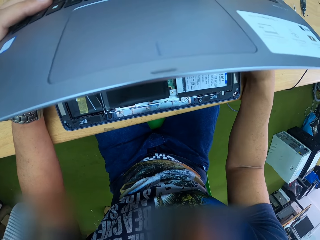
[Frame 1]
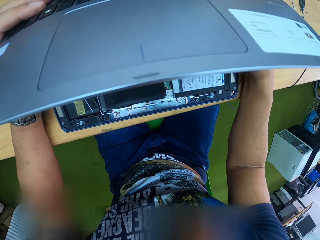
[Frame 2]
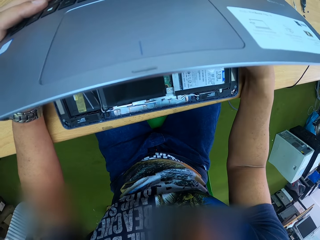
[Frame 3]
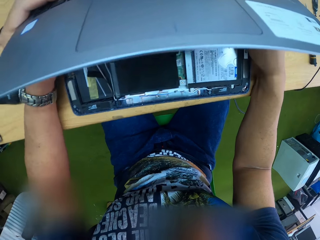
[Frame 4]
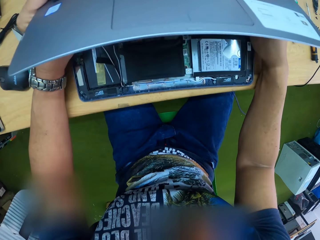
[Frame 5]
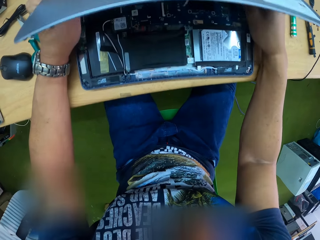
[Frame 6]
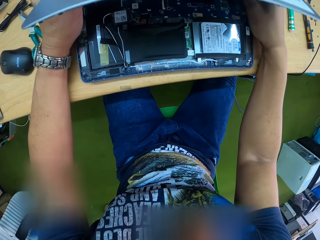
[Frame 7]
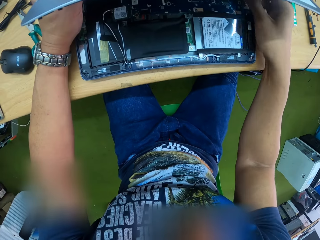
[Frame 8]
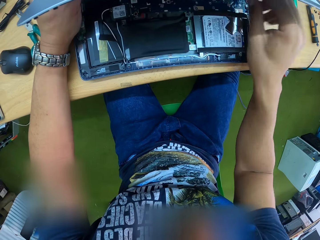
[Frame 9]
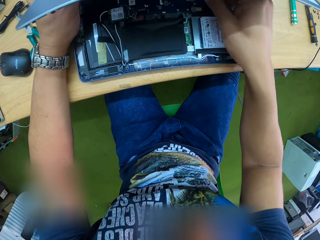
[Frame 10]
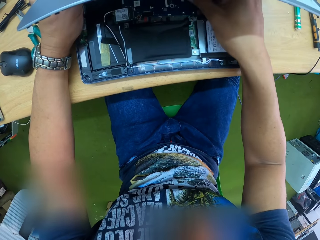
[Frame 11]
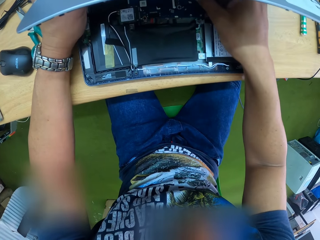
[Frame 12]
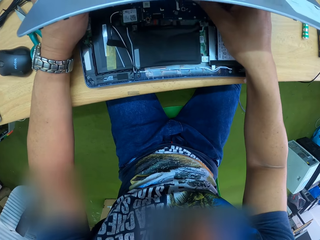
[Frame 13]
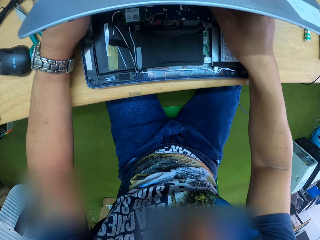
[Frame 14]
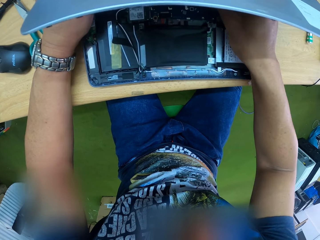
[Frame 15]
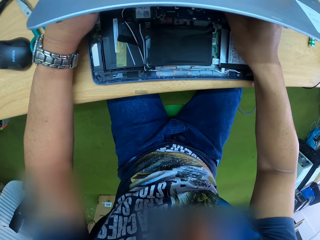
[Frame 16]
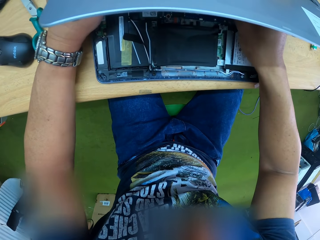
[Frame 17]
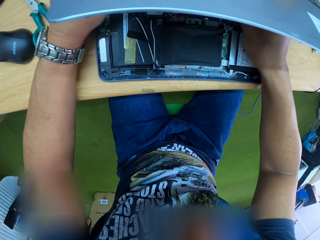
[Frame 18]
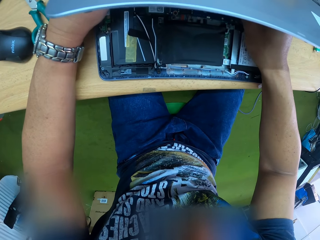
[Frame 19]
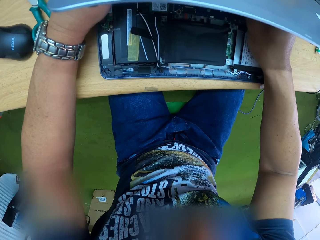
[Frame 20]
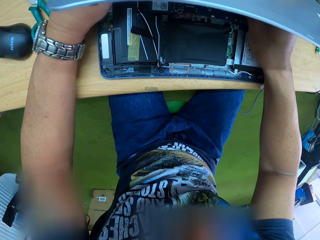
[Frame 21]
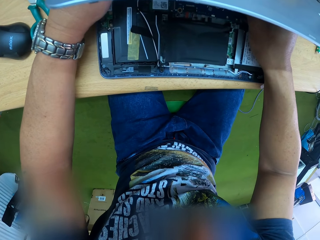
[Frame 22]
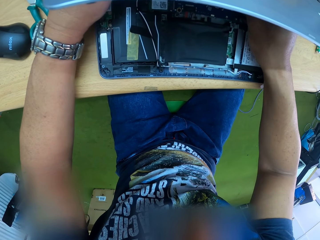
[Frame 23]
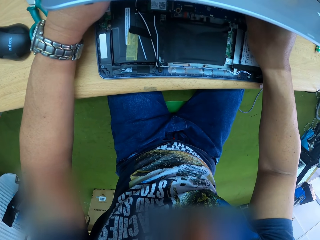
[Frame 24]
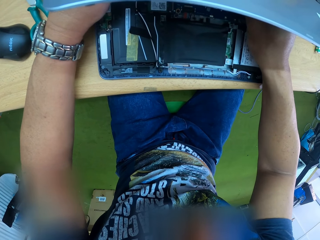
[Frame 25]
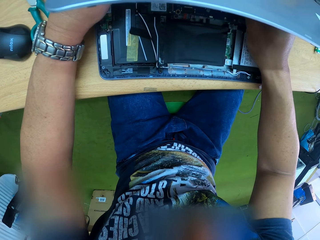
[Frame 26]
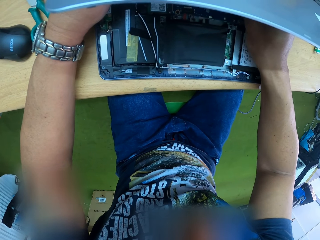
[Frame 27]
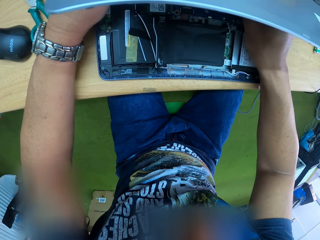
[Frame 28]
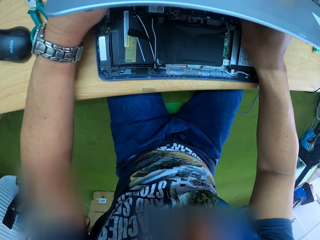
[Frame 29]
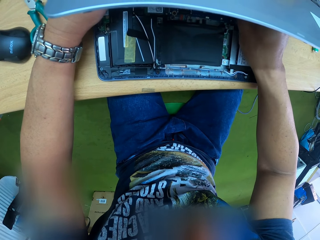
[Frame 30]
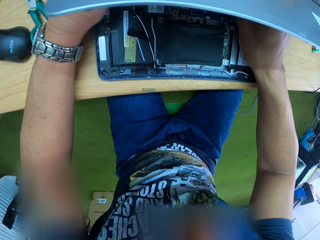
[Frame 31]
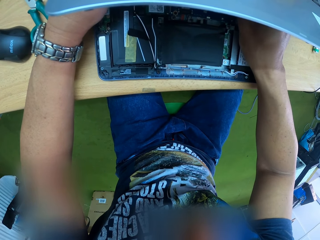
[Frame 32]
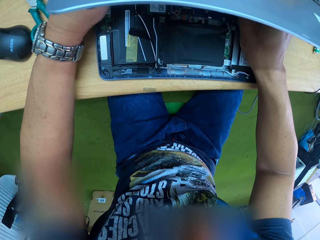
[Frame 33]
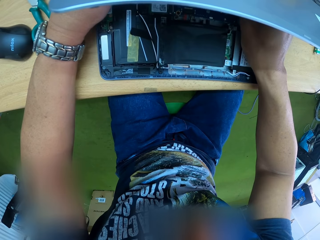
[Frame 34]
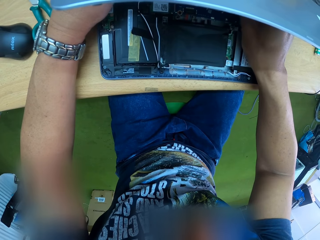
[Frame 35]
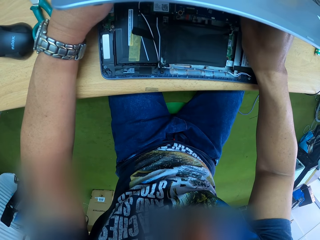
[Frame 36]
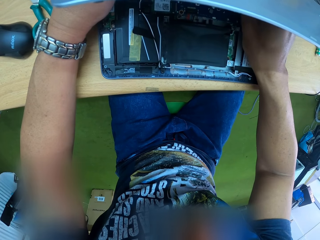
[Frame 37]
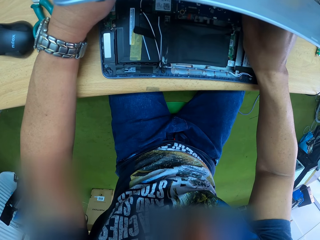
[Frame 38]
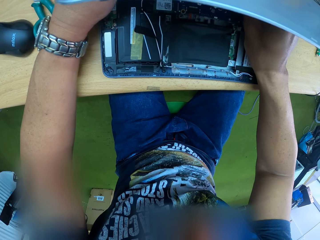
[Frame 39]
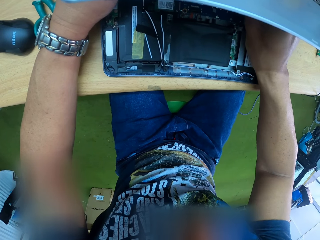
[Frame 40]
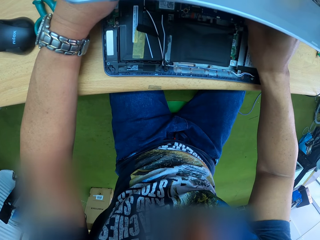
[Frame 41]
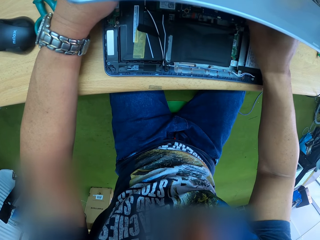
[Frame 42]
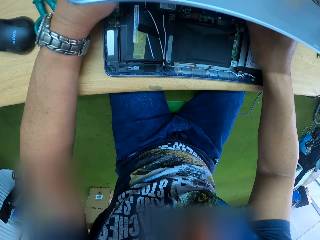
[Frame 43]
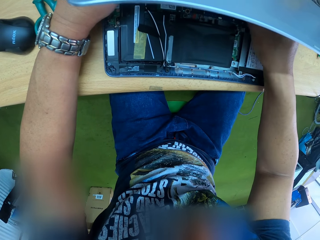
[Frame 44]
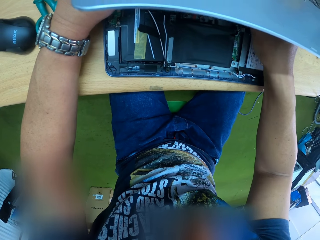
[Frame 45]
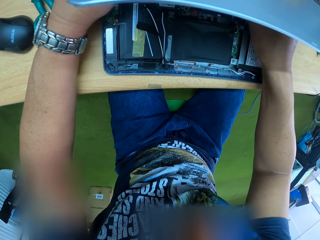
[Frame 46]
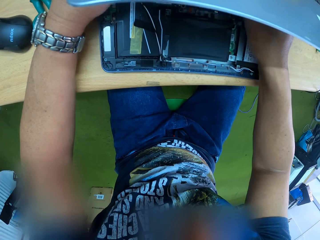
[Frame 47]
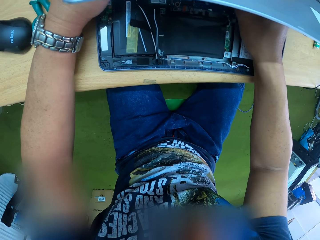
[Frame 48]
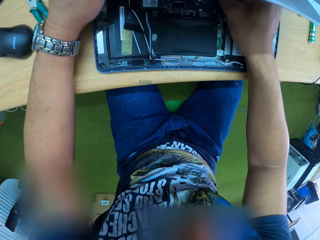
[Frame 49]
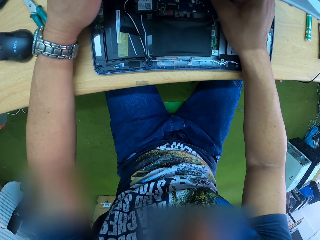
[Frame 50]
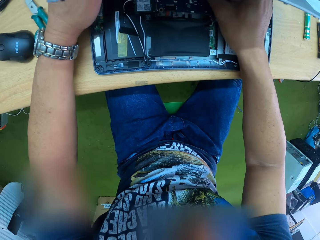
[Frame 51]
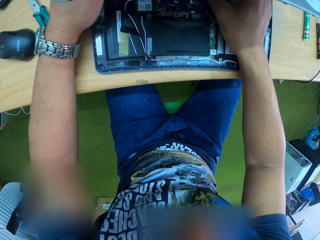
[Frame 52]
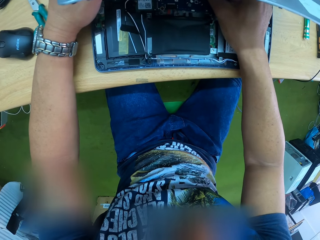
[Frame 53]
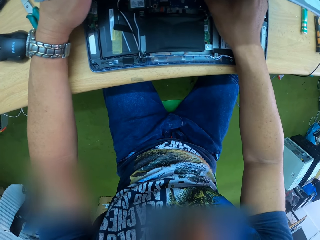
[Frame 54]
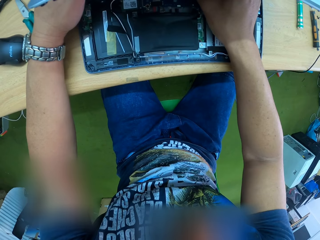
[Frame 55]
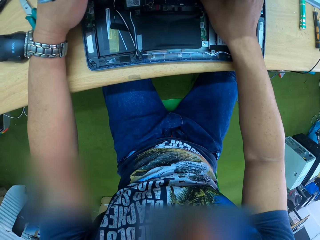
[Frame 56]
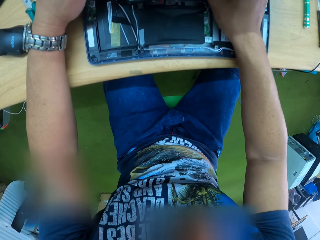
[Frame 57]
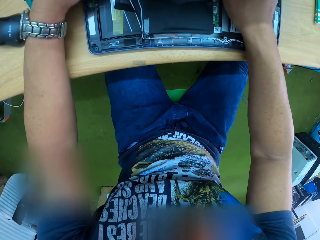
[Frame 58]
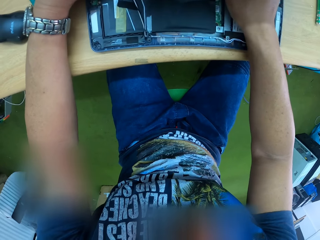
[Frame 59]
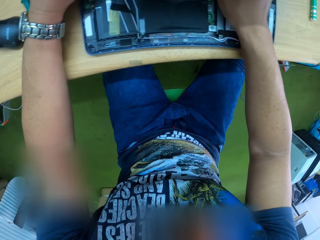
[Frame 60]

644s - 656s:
The camera wearer touches the laptop motherboard with his right hand.

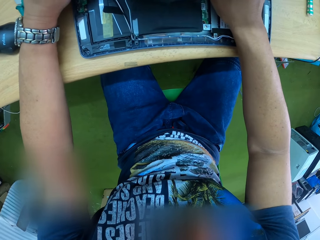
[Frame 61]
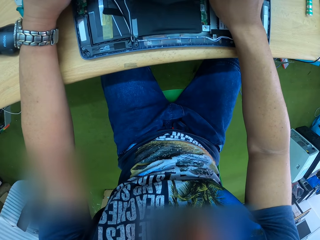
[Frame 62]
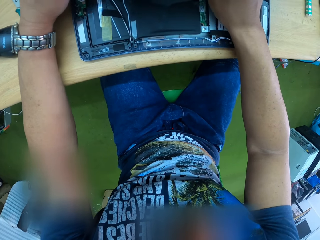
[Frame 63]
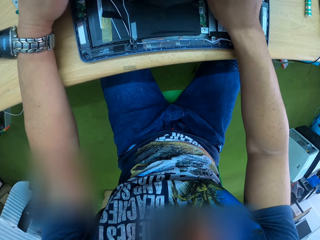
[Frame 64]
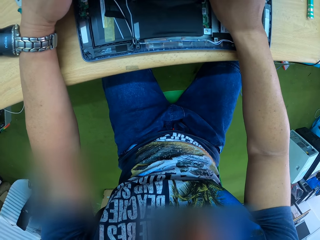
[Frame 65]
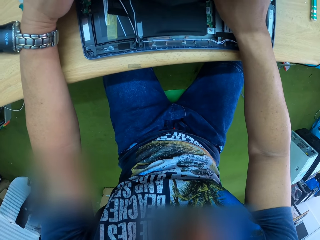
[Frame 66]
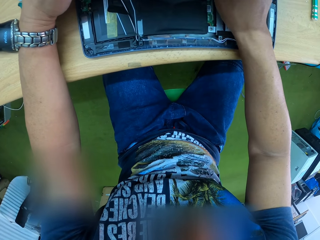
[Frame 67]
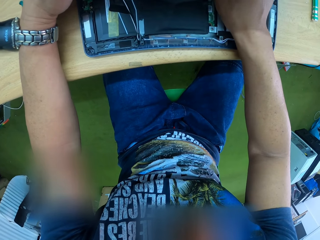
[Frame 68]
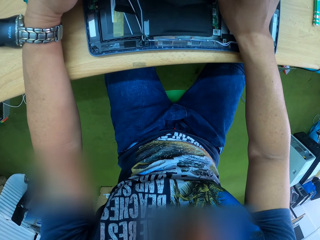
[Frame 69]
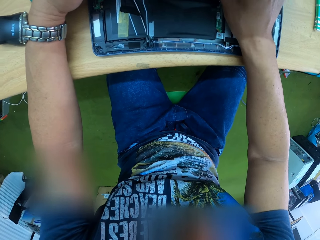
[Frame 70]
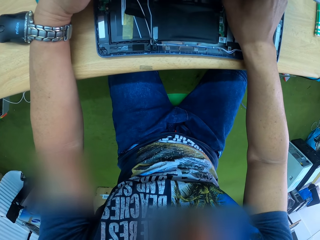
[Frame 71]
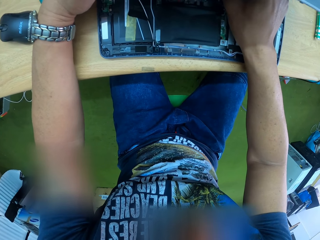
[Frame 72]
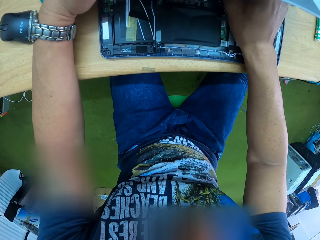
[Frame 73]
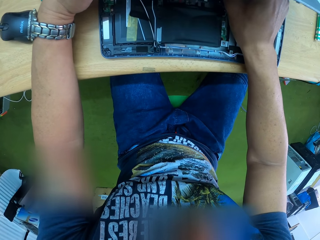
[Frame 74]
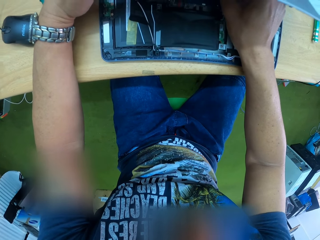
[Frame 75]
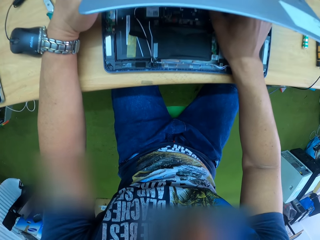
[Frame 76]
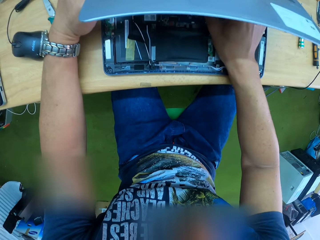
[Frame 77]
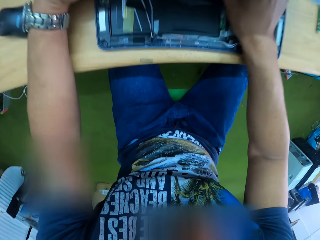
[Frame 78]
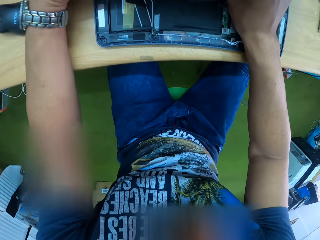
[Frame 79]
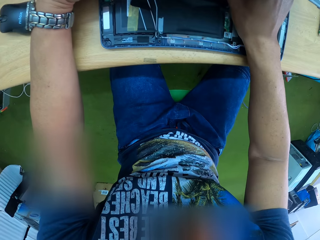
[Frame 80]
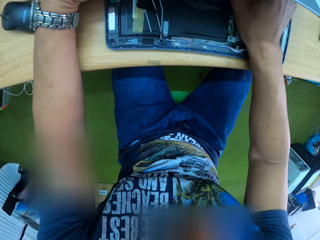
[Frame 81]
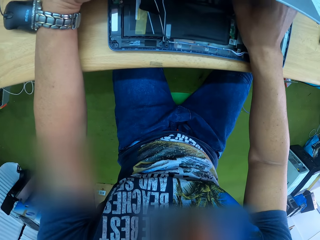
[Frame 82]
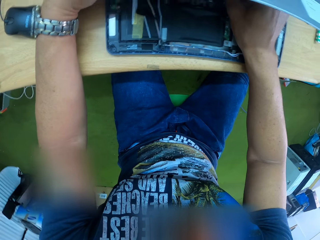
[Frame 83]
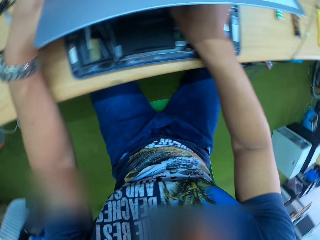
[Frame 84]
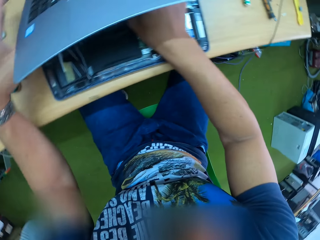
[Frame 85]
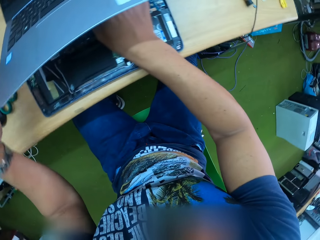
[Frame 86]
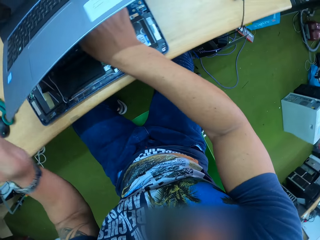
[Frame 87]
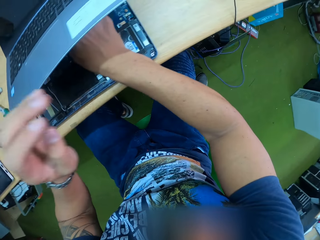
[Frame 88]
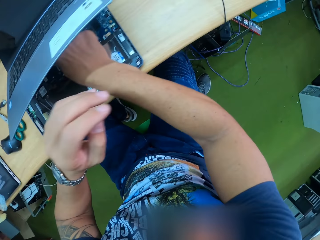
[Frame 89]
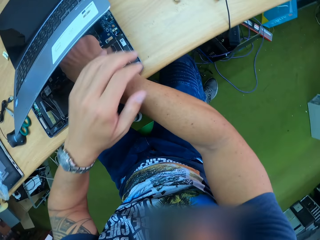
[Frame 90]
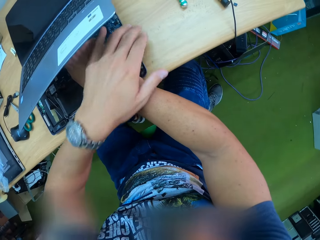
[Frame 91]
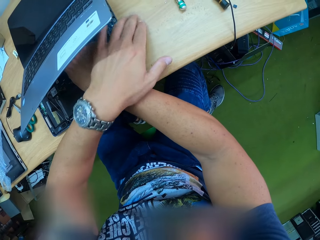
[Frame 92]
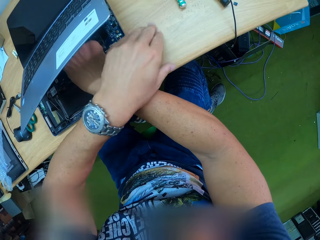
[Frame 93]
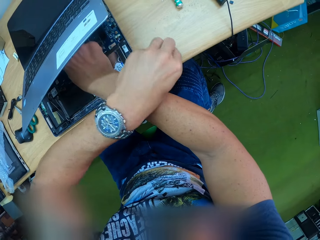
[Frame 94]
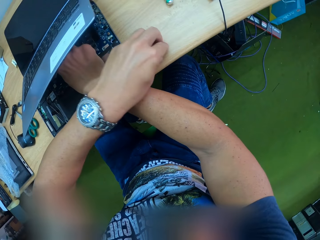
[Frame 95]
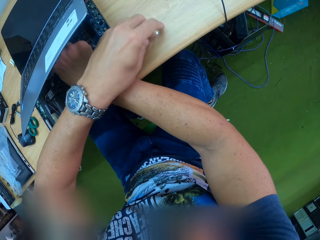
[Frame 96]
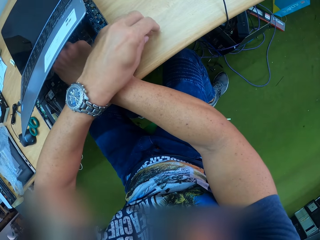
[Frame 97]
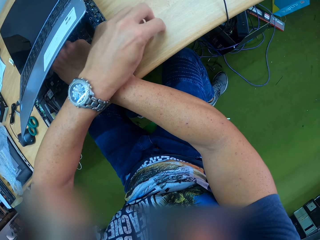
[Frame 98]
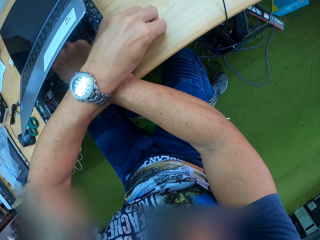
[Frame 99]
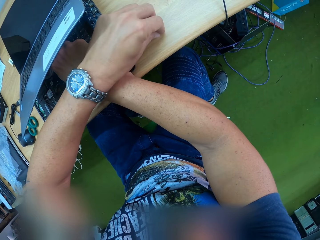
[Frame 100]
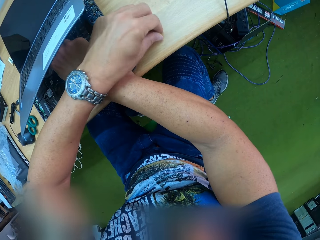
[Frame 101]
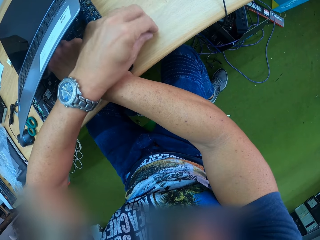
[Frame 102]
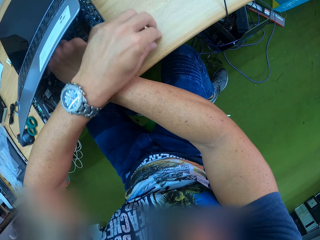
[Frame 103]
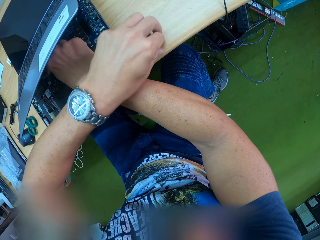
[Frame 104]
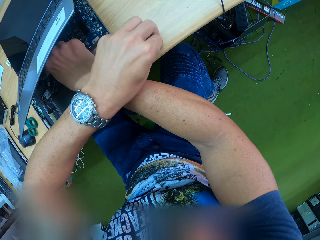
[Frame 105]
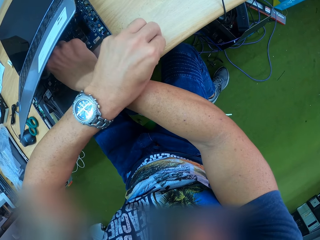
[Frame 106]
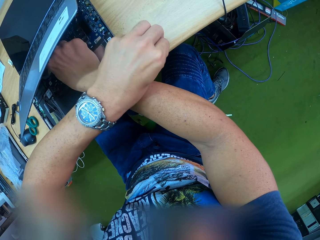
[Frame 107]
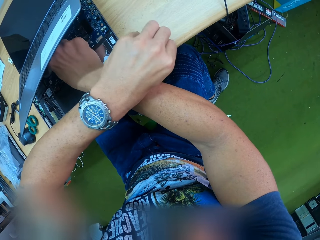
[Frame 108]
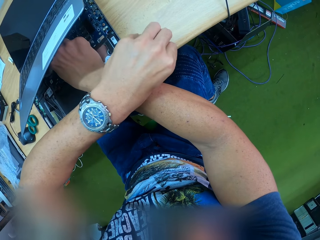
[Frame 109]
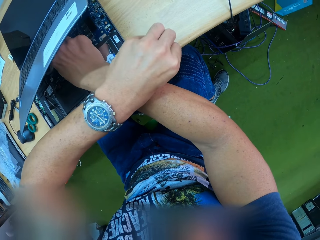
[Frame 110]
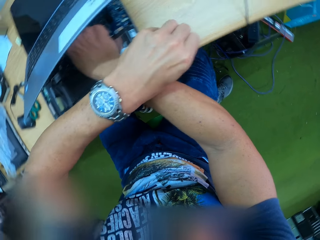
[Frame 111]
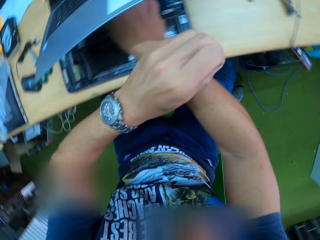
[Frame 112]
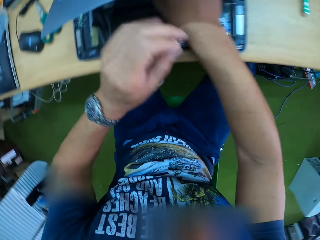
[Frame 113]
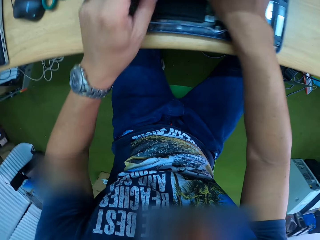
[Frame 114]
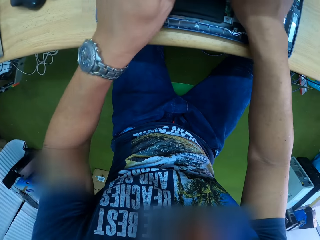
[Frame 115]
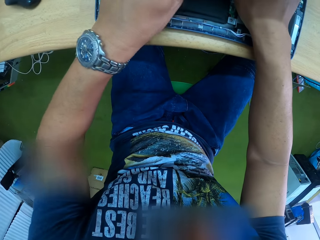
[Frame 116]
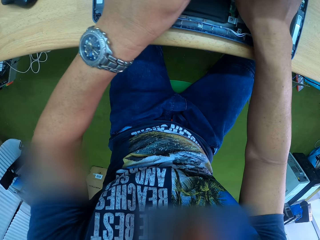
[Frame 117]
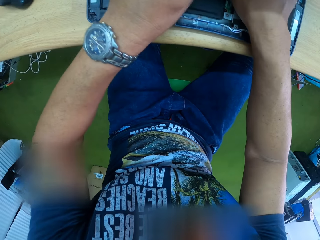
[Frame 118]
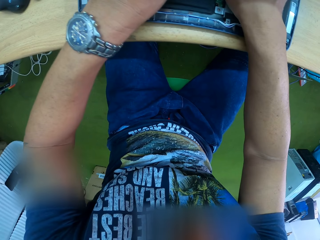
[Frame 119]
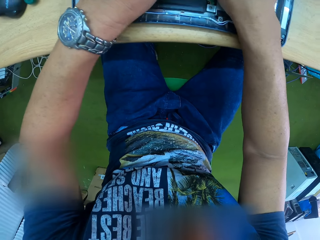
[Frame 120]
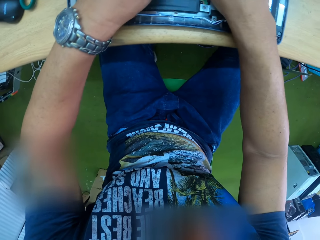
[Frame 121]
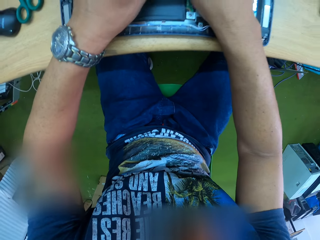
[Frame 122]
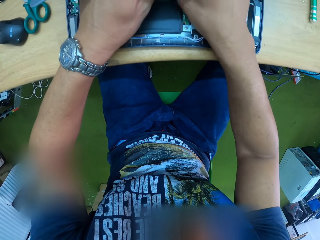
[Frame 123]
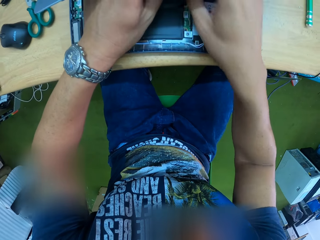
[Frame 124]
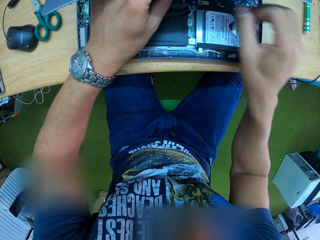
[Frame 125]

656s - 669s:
The camera wearer looks on the other side. He picks up the piece of clamshell plastic from the table with his left hand. He puts the plastic on the motherboard.
